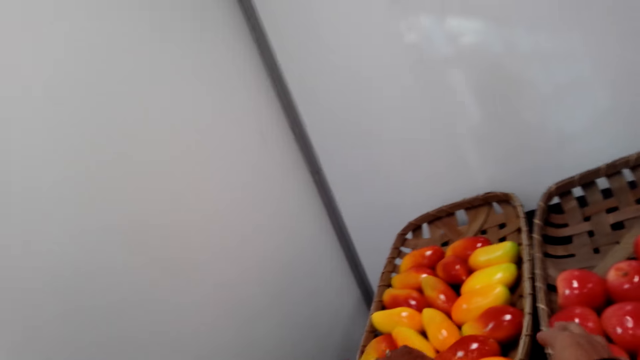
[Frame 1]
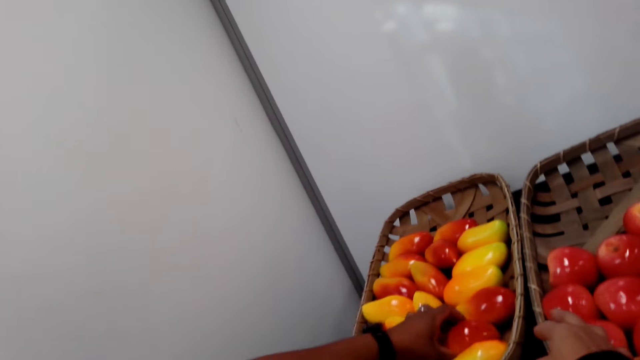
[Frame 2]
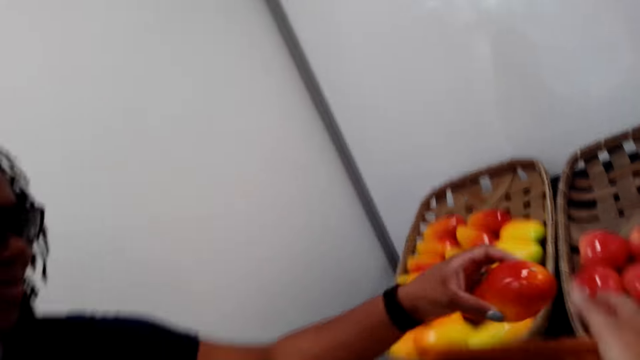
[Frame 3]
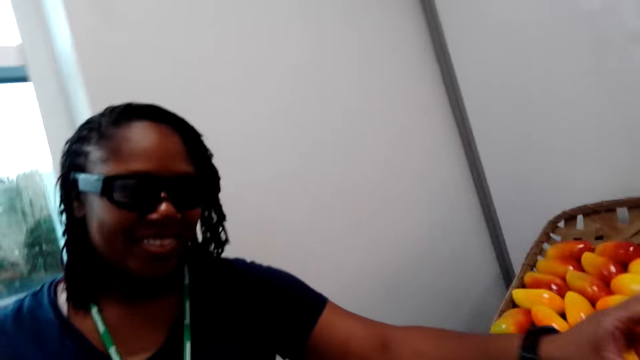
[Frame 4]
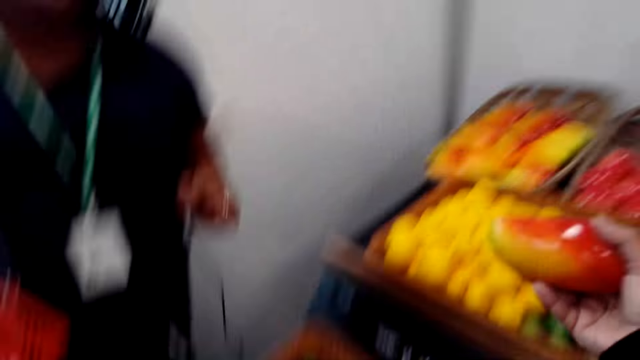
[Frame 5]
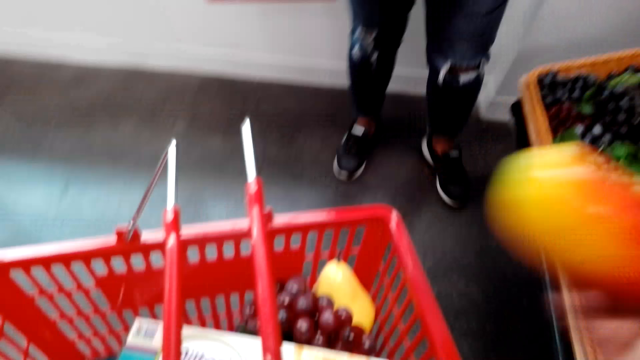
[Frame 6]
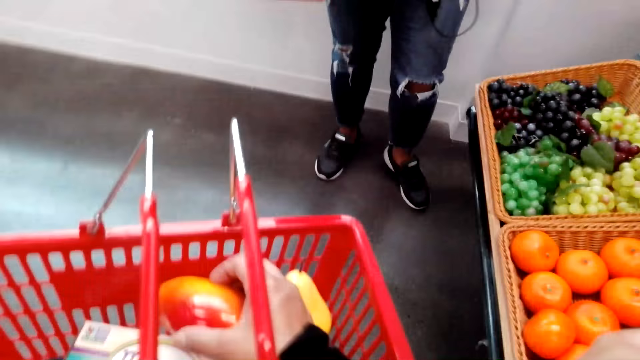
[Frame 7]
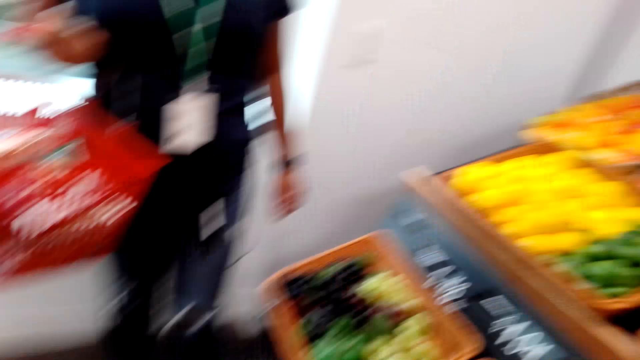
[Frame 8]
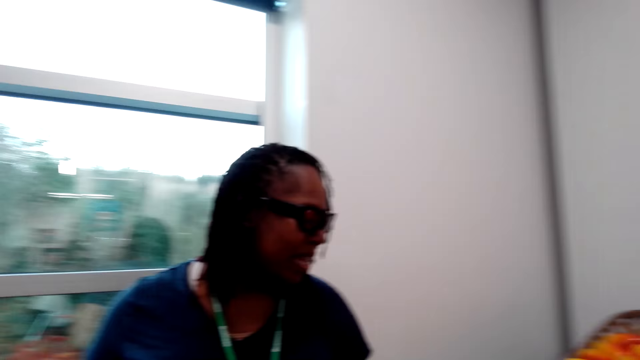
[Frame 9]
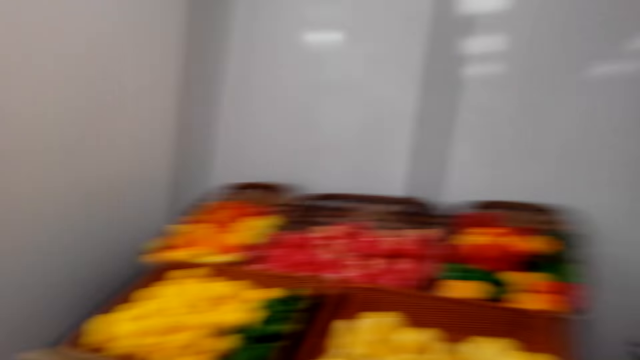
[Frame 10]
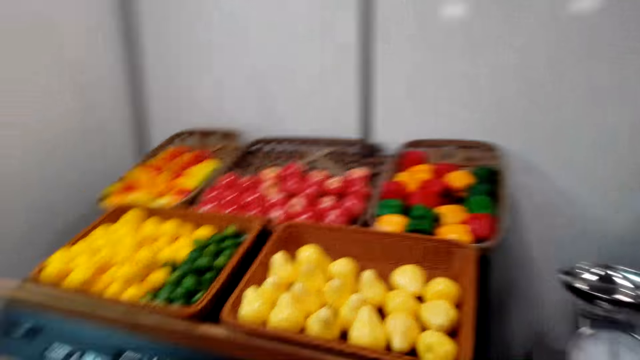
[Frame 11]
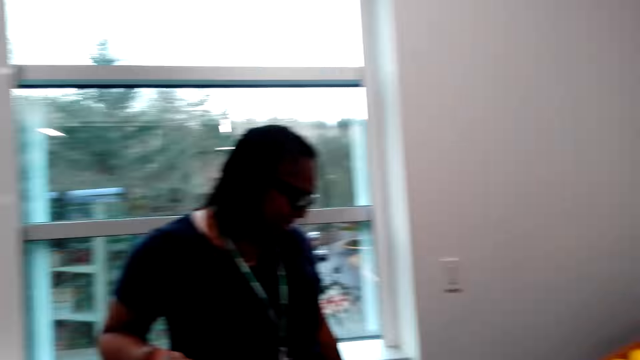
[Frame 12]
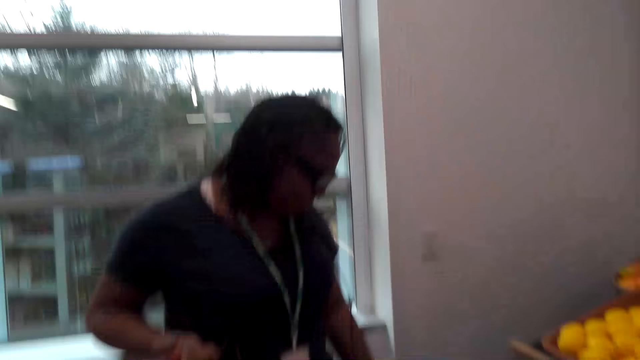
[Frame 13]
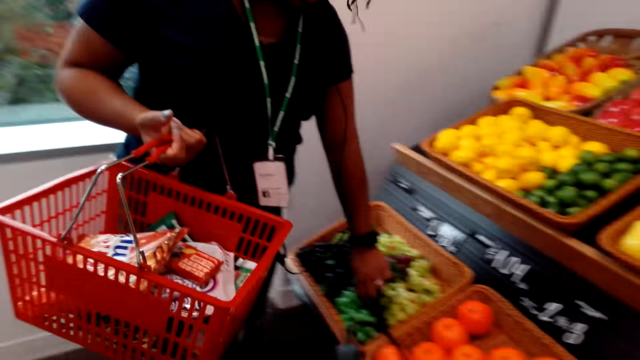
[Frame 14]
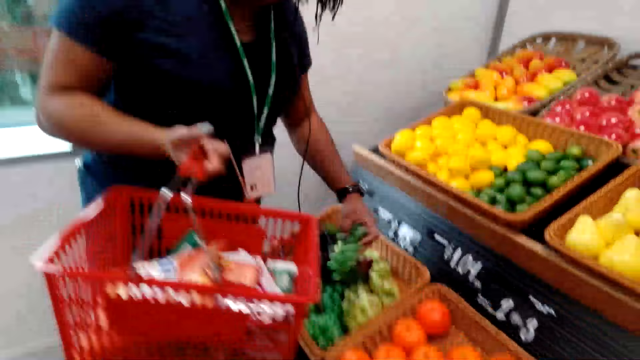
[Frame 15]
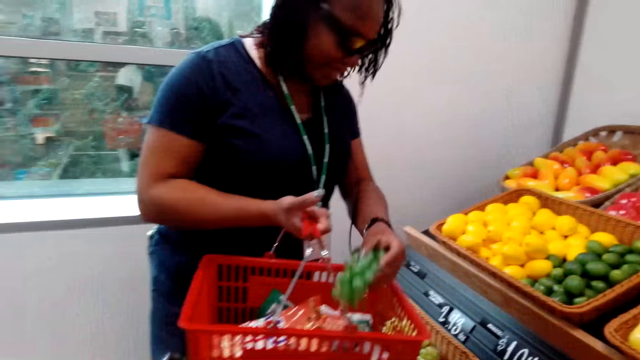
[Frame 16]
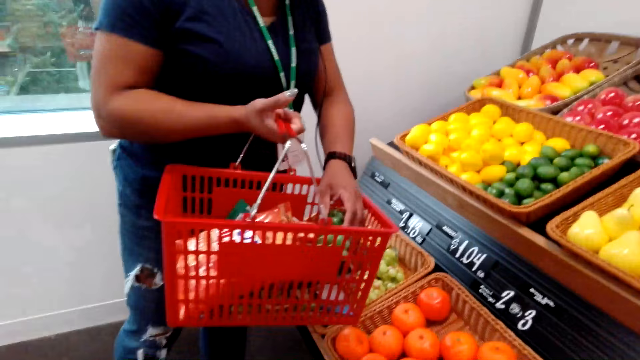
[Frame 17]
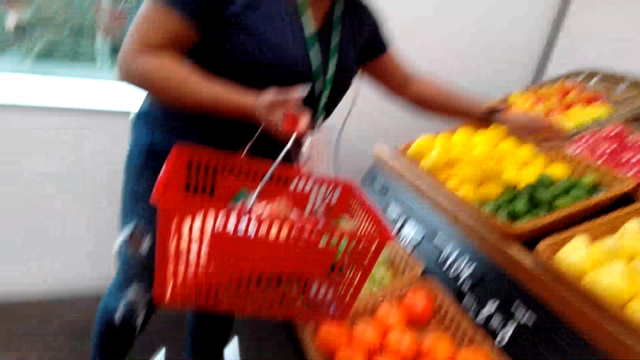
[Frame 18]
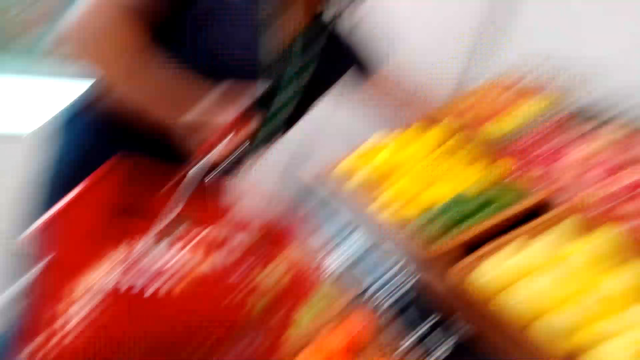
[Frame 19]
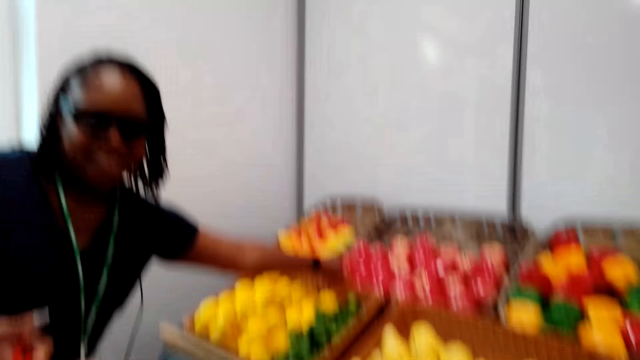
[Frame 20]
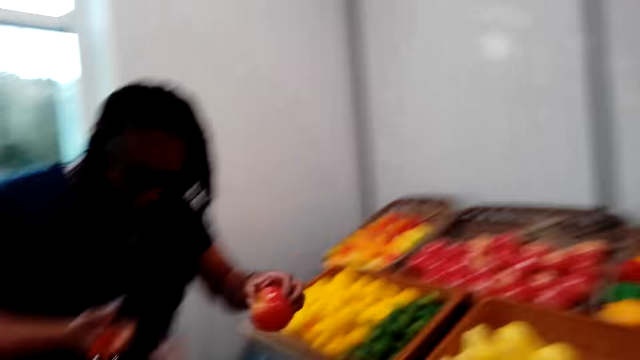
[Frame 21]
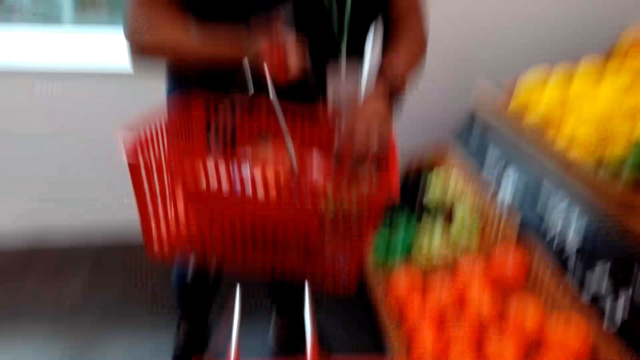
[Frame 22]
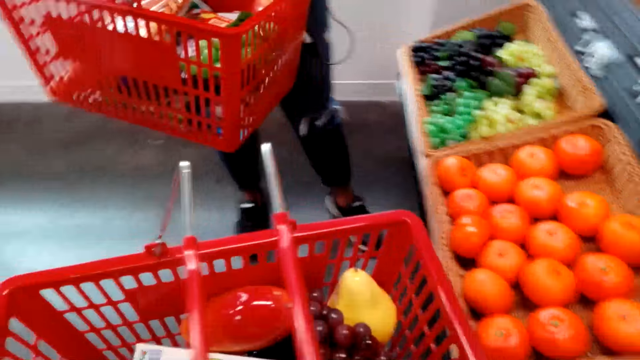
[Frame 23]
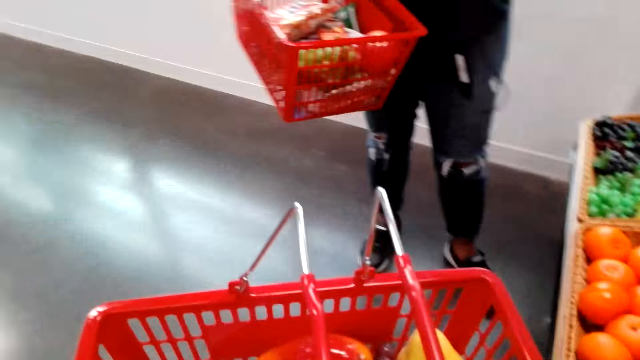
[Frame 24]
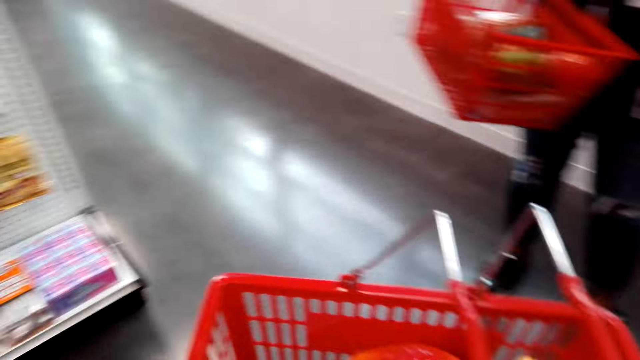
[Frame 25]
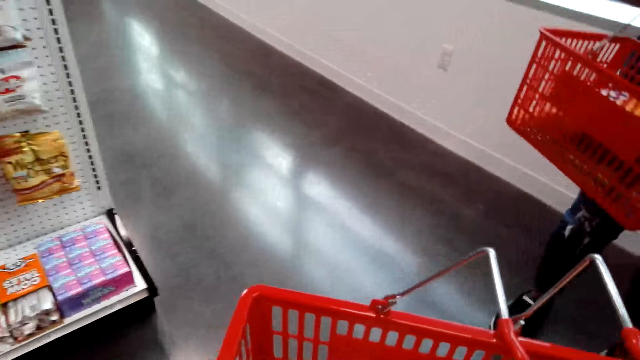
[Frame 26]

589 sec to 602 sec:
A woman takes a mango. The woman gives the camera wearer a red mango. The camera wearer takes the red mango from the woman. They place the red mango on the shopping basket. They speak to the woman. The woman picks the green grapes from the tray. The woman places the green grapes on the shopping basket. The woman picks a mango from the tray. The woman places the mango on the shopping basket.

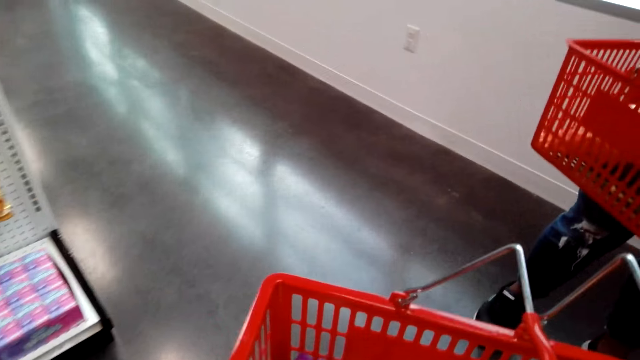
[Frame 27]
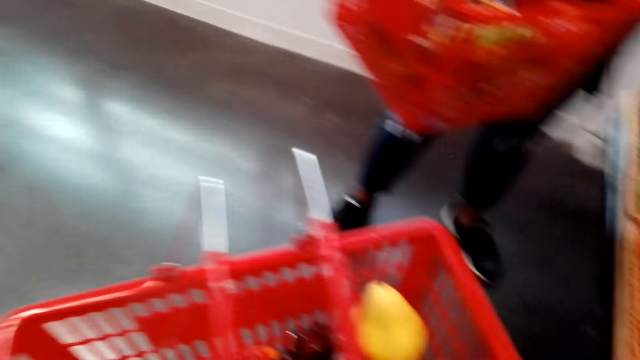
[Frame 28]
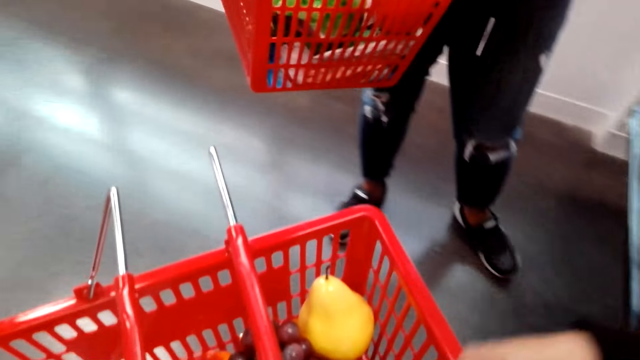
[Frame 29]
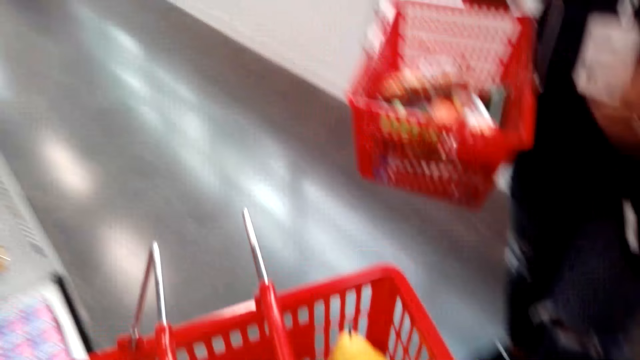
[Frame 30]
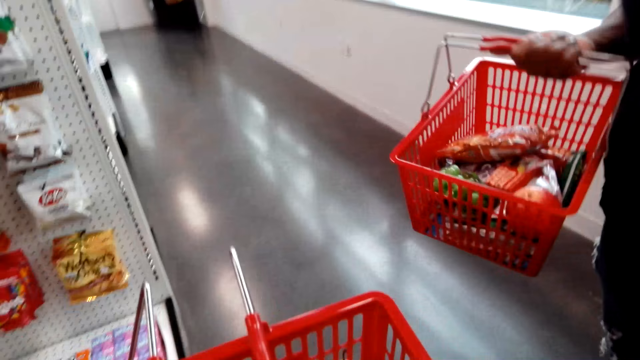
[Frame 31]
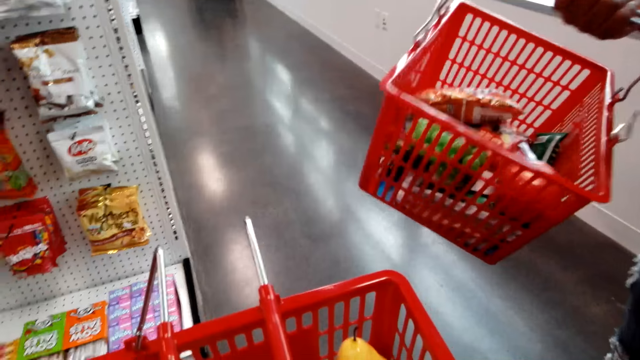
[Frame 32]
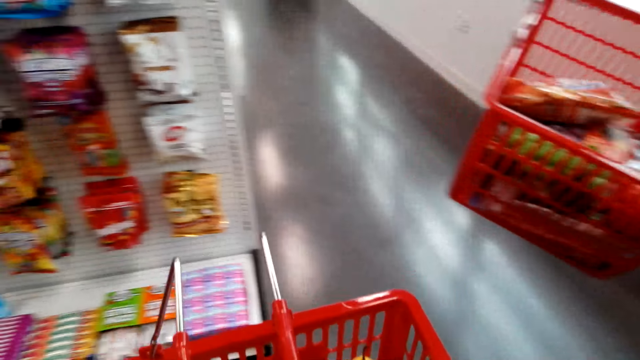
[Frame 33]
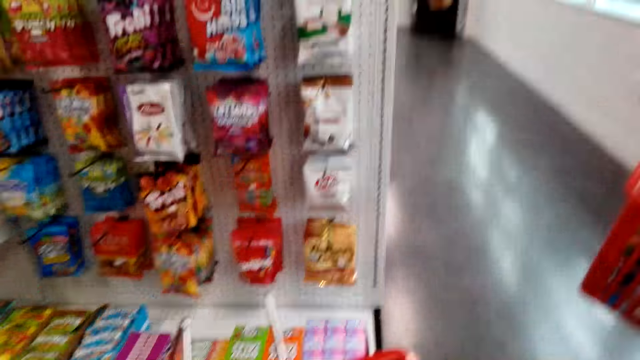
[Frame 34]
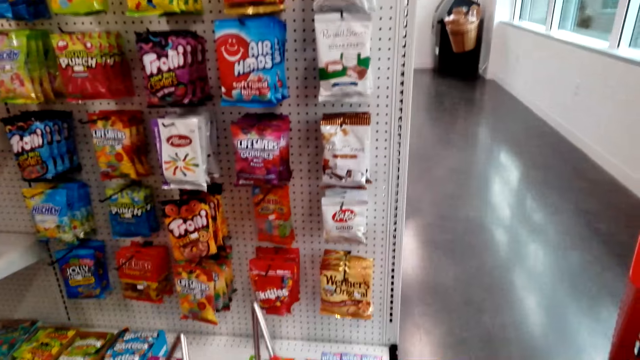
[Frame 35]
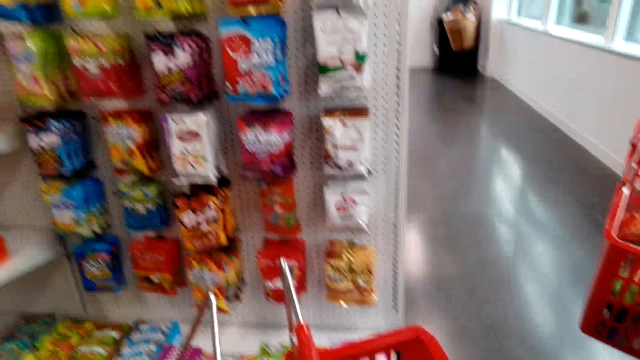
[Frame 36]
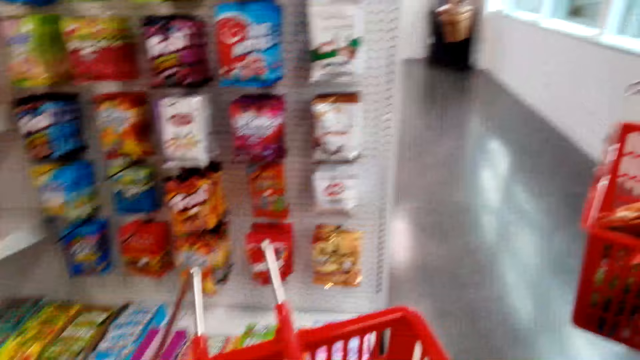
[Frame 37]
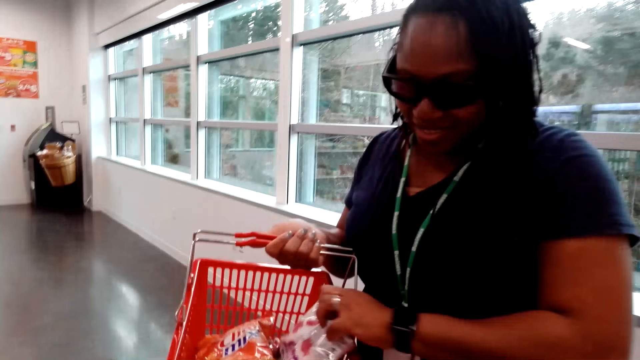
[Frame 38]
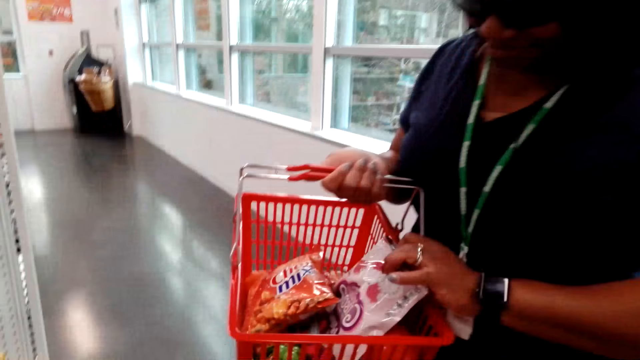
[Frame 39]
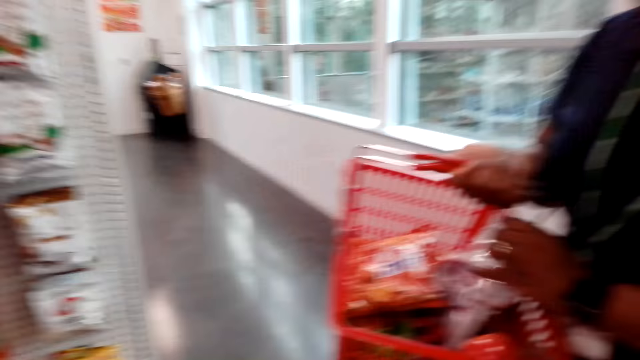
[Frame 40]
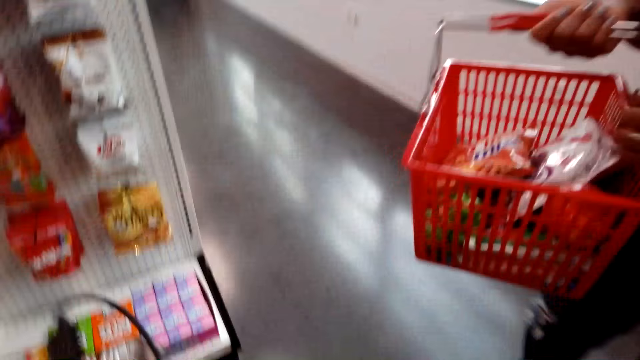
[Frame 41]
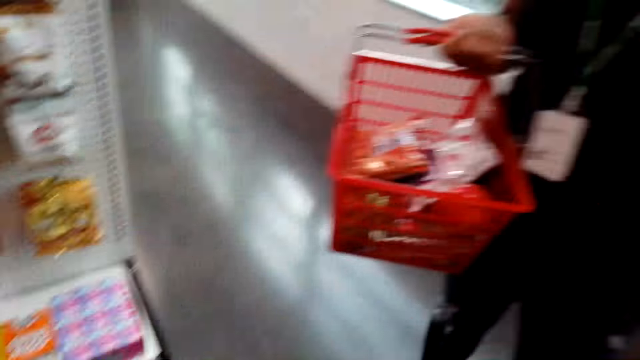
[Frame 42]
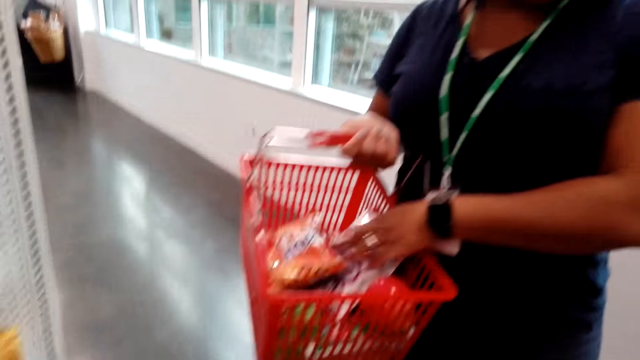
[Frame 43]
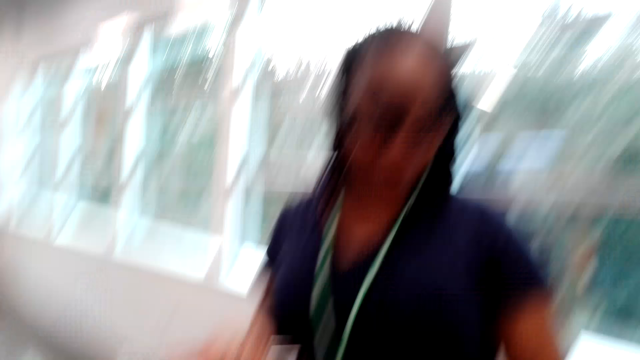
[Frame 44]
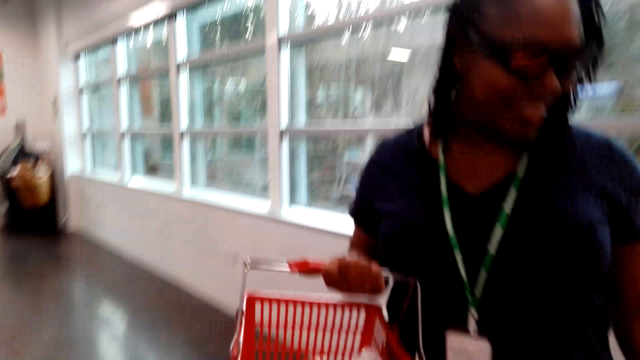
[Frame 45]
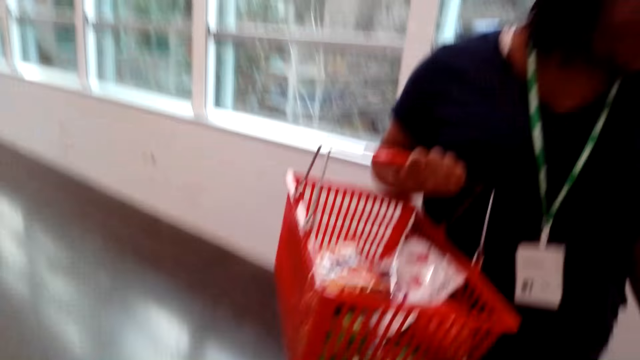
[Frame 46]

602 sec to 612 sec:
The camera wearer speaks to a woman. They walk in the supermarket. The woman speaks to the camera wearer. The camera wearer turns around.
